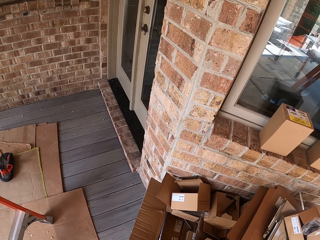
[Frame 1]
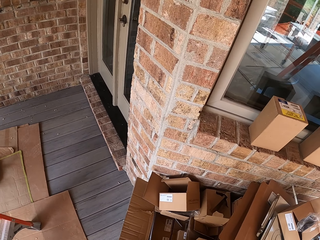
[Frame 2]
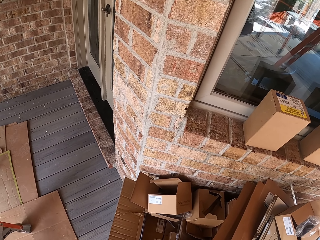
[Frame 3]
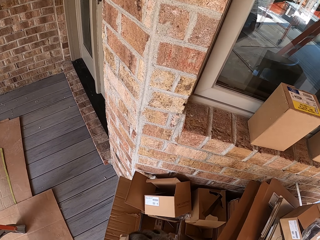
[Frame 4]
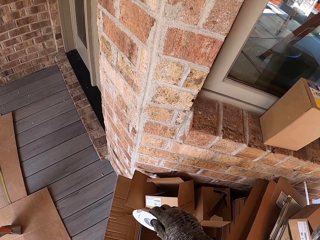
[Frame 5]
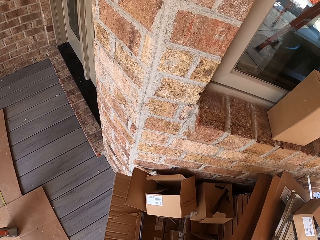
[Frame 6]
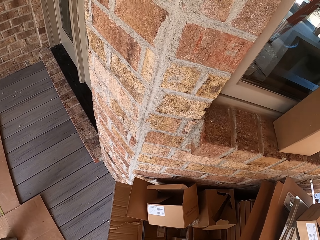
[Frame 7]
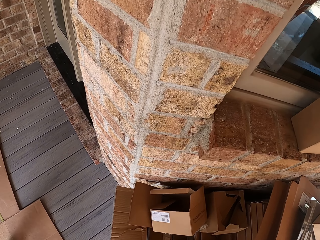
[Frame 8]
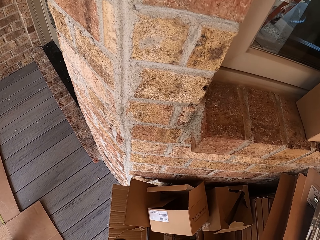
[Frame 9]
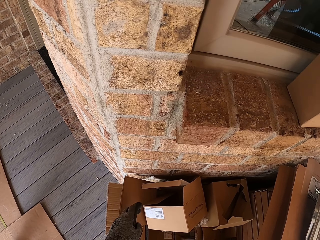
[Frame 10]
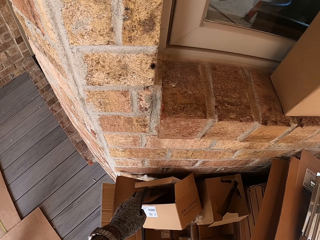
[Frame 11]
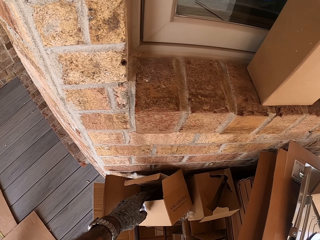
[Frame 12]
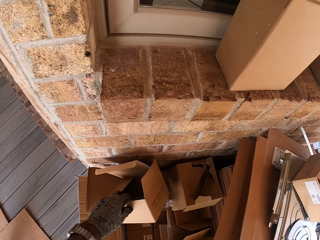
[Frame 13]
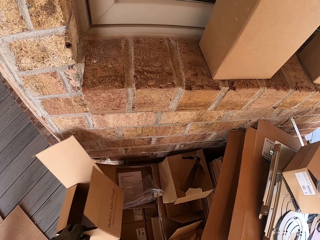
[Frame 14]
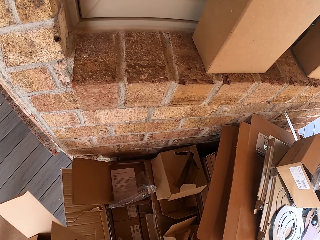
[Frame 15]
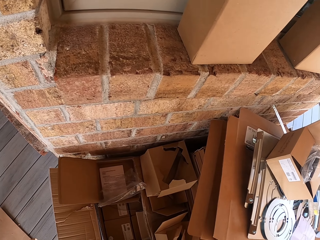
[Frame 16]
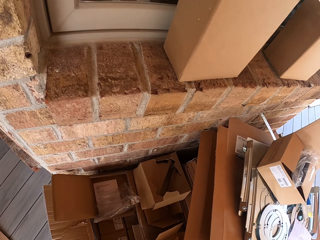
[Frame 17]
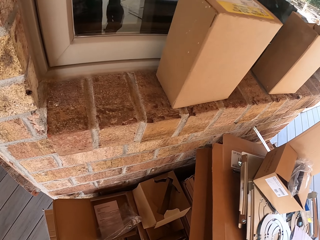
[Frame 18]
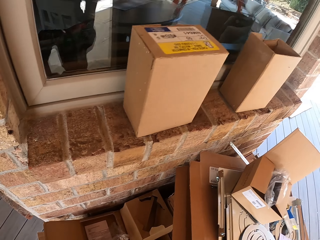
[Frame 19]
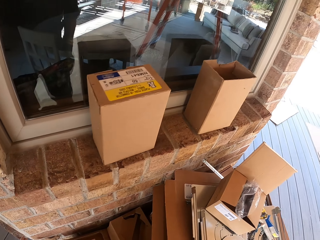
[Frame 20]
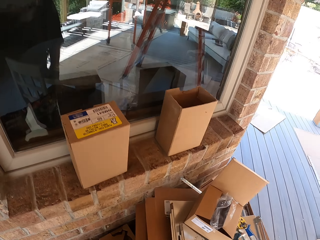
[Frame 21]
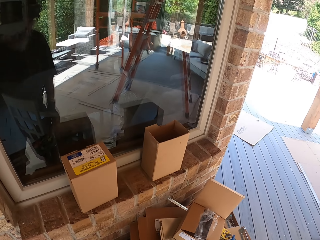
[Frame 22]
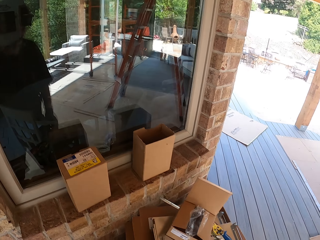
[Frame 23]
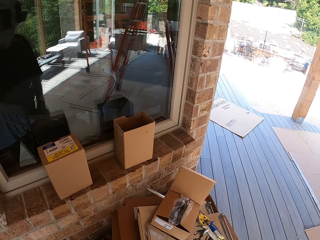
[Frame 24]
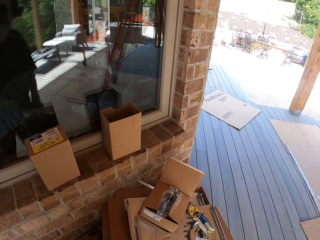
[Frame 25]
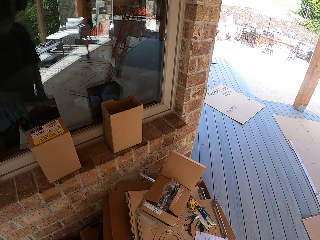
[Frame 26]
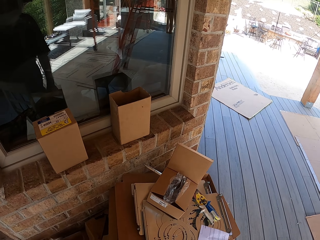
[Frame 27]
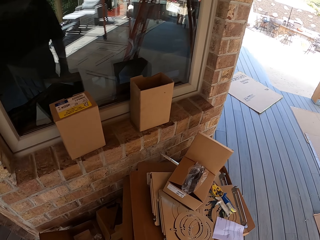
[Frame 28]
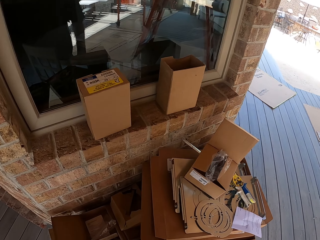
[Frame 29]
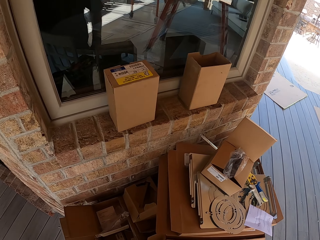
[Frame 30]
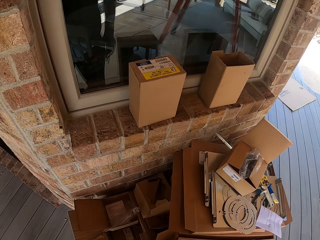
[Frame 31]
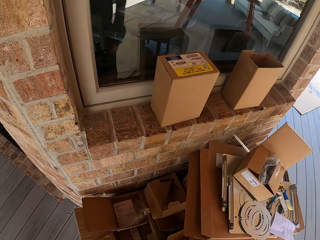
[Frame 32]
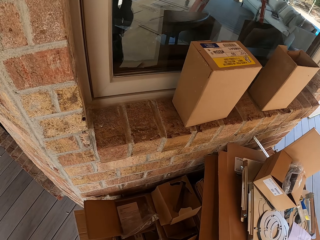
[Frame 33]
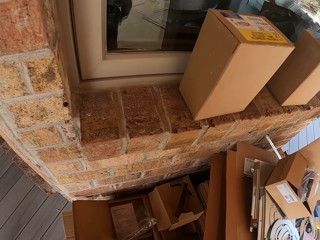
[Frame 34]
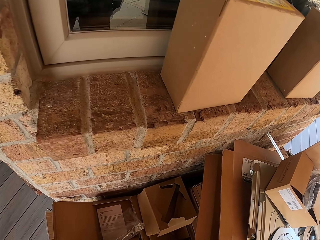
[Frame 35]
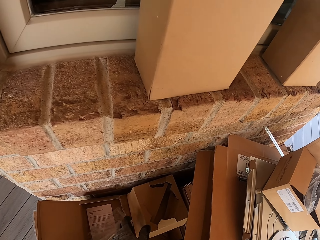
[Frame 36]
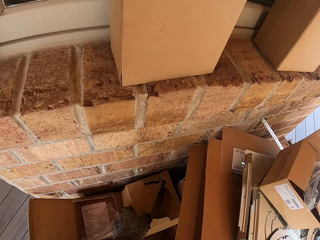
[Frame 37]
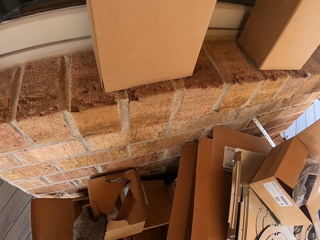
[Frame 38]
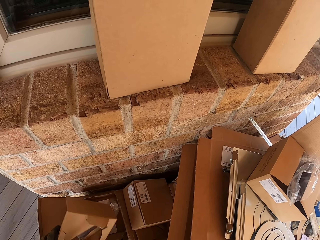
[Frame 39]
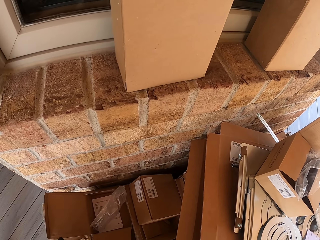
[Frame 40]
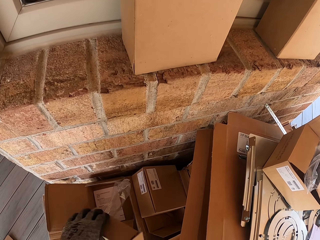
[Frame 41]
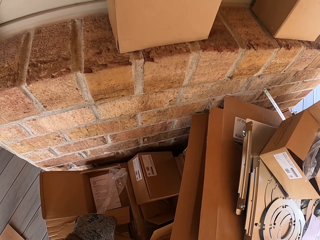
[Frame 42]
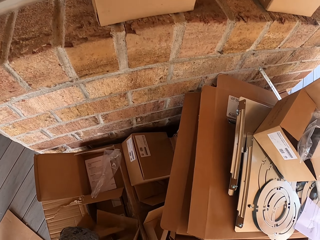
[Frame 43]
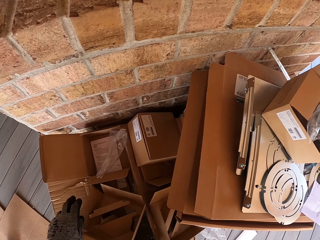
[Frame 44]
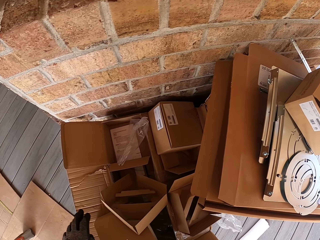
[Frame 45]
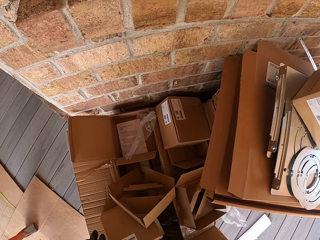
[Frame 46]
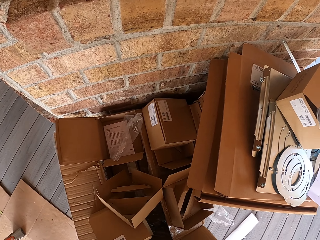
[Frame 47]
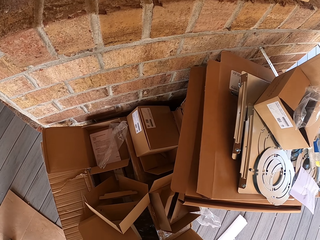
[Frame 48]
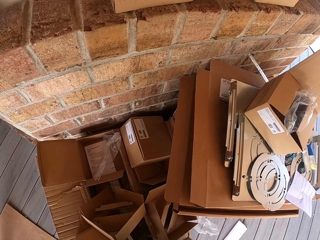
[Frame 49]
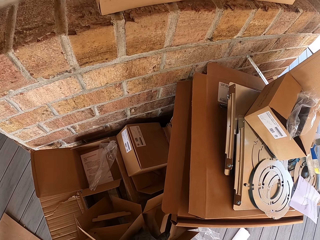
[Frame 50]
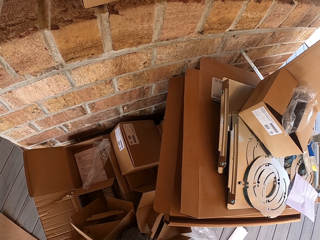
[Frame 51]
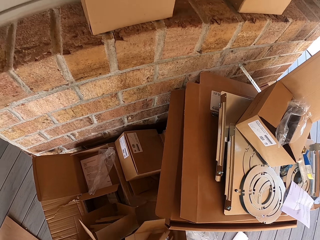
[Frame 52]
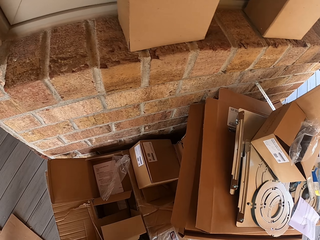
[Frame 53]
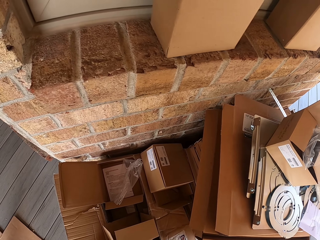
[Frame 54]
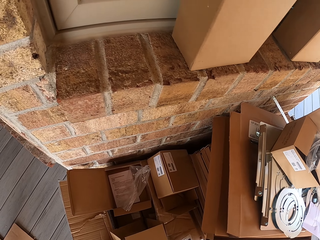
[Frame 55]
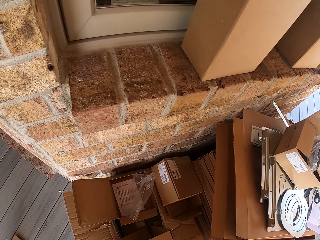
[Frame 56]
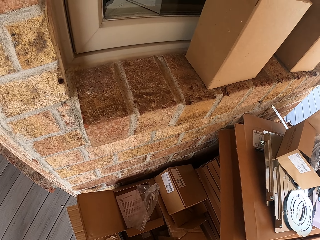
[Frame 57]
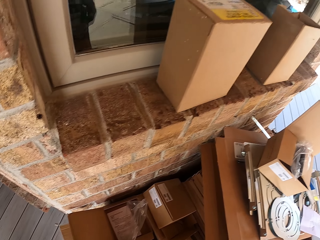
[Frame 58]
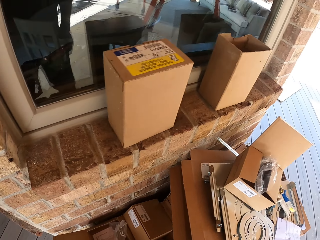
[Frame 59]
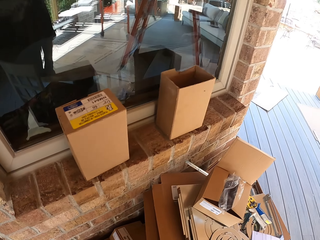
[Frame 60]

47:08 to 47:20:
The camera wearer moves boxes.

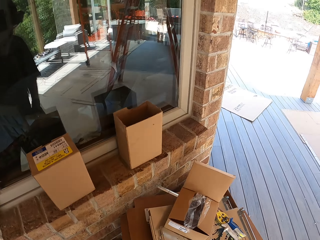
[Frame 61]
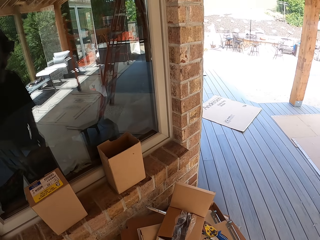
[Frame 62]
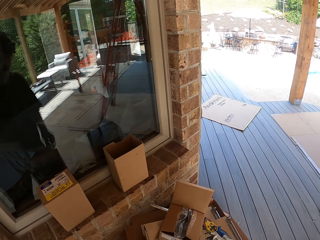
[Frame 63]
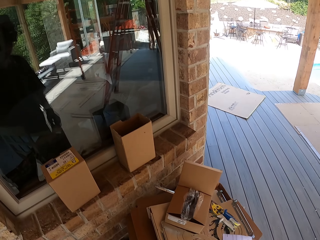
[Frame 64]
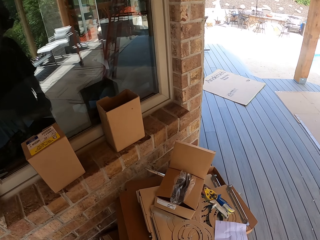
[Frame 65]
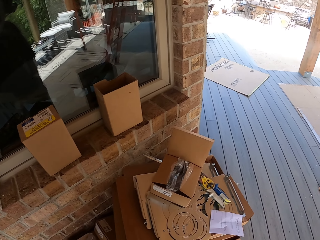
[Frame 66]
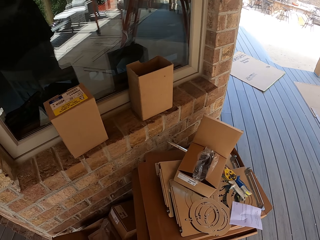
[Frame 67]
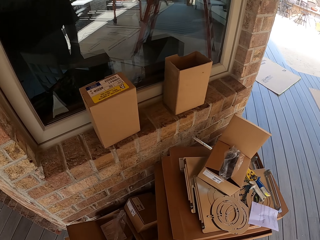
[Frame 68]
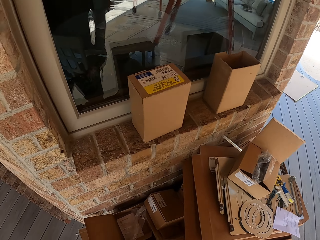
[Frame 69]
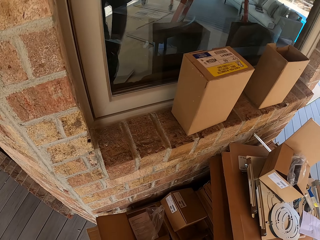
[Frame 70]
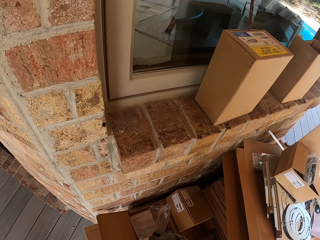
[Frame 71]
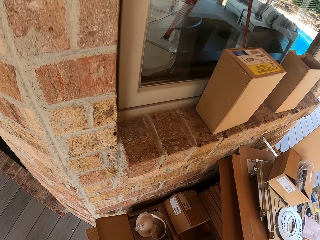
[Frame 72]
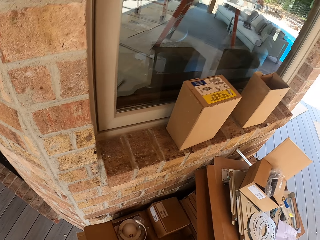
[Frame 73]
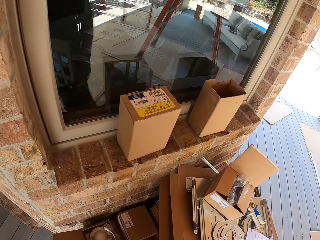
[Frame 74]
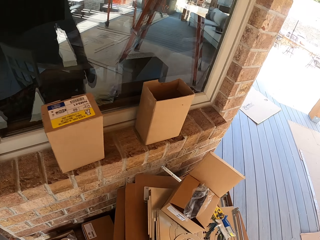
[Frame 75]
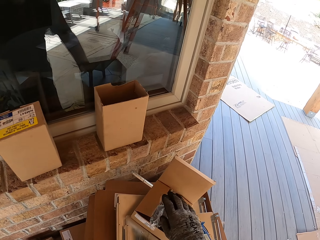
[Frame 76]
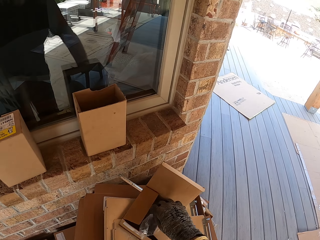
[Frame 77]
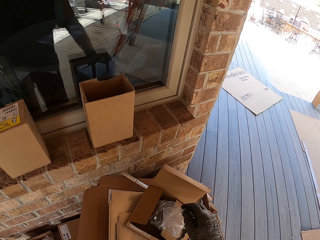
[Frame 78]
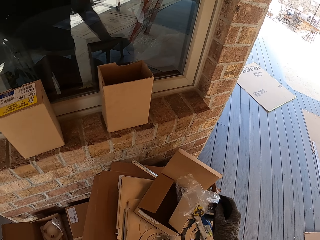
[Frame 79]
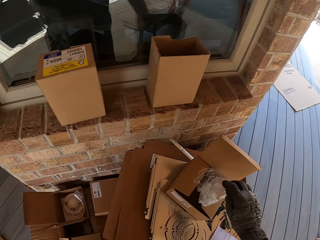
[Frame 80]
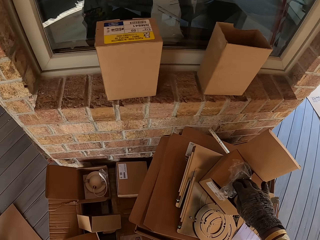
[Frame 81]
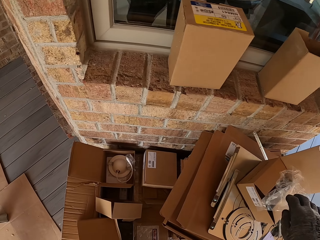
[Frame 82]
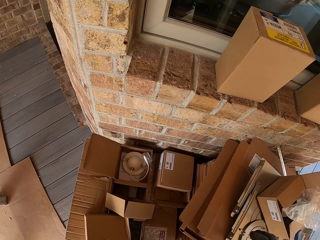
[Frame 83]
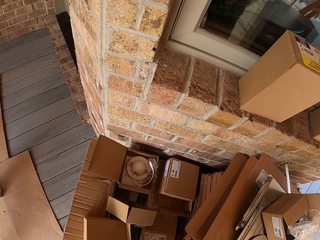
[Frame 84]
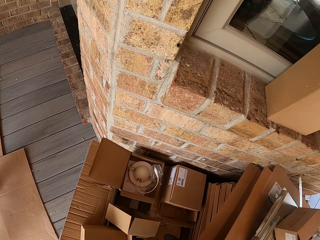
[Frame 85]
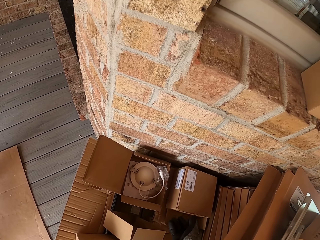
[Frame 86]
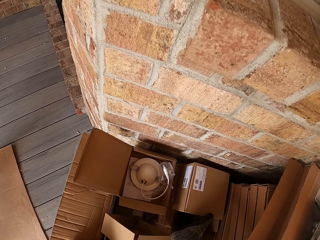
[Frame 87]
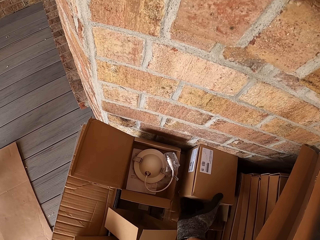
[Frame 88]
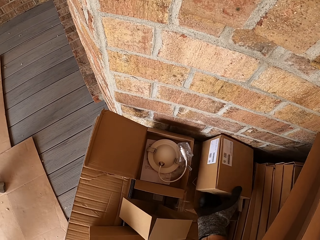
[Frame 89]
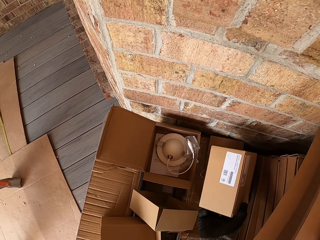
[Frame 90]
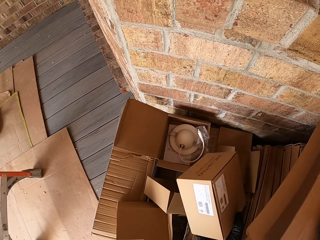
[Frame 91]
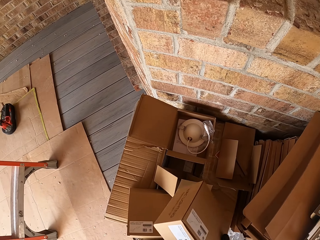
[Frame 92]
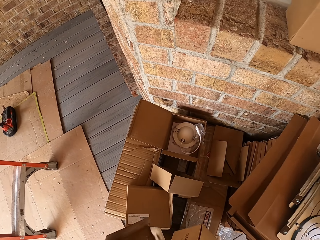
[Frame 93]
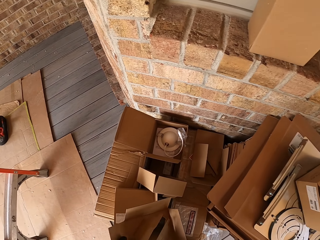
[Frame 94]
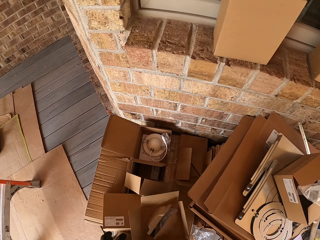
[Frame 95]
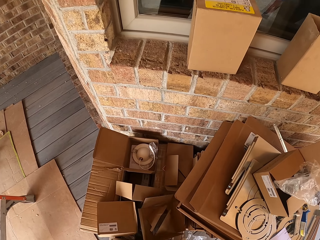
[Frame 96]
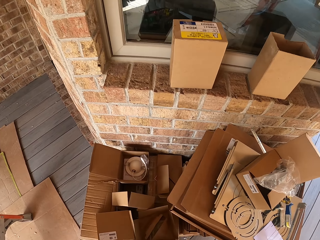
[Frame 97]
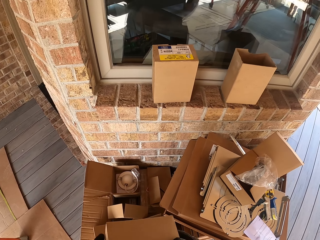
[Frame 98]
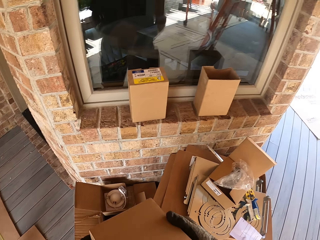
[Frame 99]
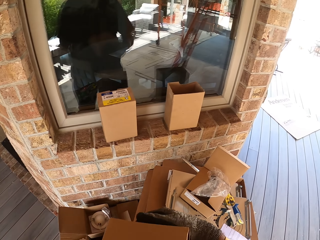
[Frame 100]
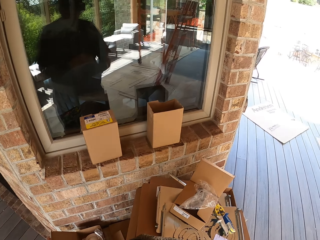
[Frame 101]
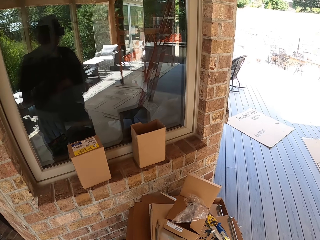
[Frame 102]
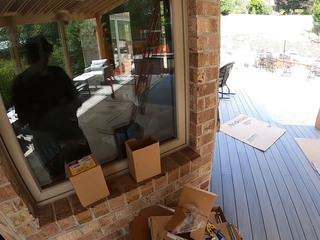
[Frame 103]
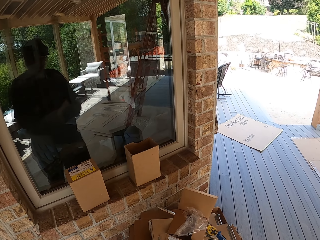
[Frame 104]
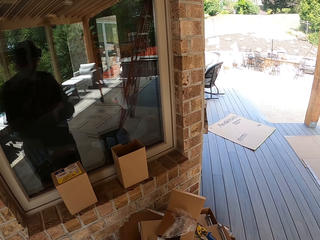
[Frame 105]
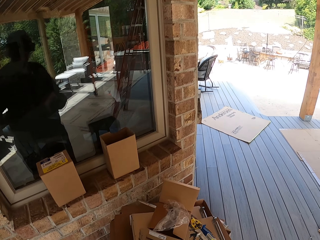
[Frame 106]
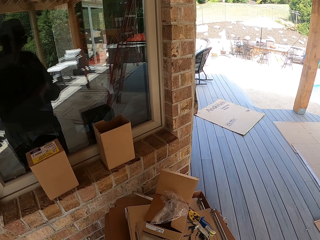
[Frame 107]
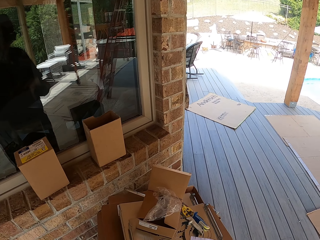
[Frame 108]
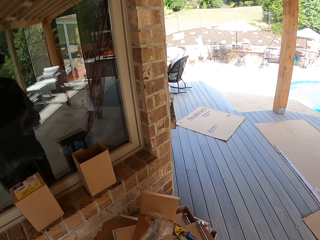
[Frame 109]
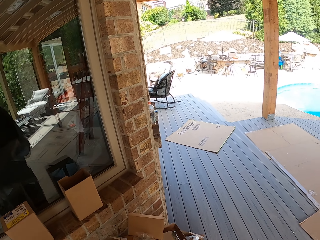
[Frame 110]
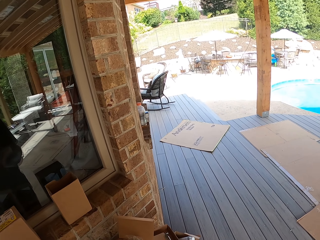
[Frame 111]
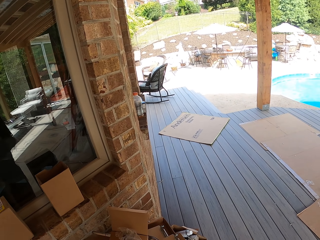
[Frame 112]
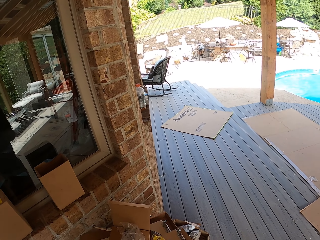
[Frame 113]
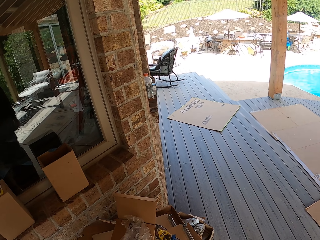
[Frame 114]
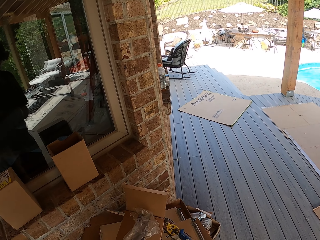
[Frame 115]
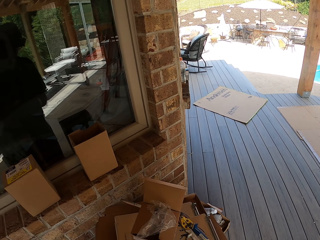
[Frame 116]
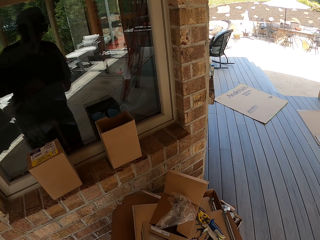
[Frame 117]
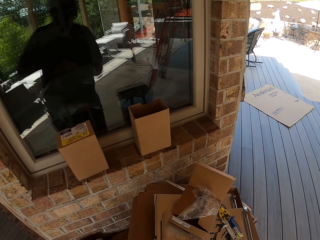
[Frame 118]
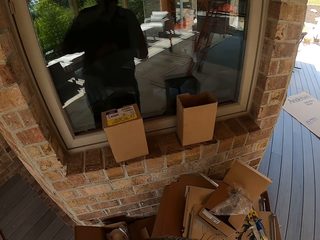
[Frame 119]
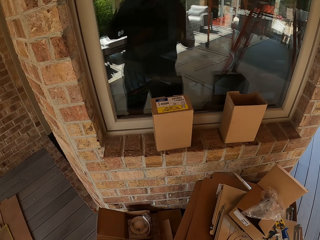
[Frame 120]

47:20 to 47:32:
The camera wearer throws the circular bulb in a carton box. They look around. They look in the box. They pick a plastic bag and place the plastic bag in the carton box. They pick a box. They drop the carton box.
